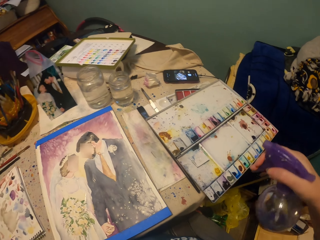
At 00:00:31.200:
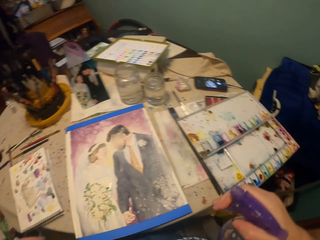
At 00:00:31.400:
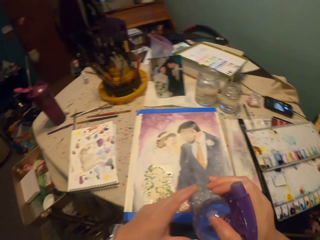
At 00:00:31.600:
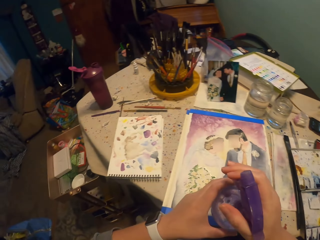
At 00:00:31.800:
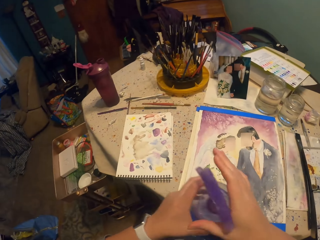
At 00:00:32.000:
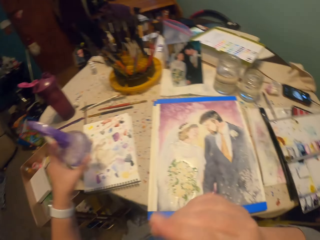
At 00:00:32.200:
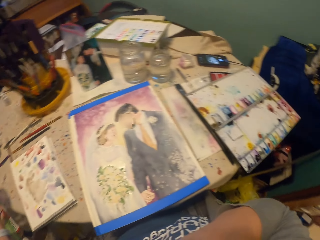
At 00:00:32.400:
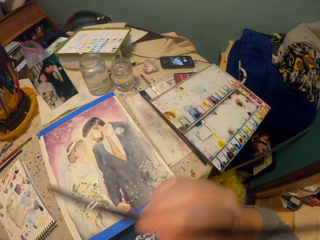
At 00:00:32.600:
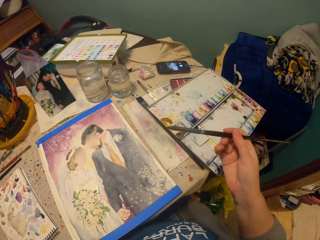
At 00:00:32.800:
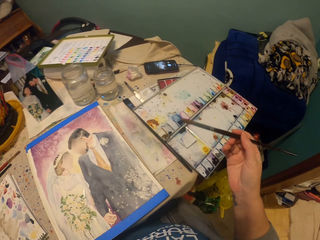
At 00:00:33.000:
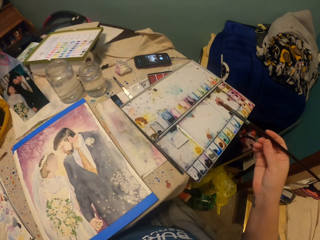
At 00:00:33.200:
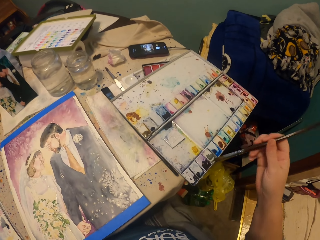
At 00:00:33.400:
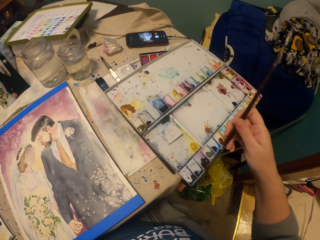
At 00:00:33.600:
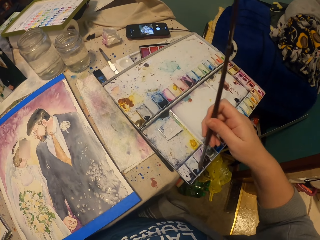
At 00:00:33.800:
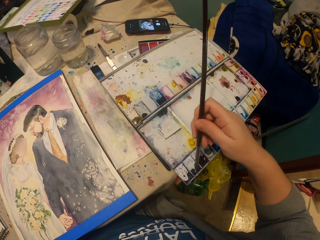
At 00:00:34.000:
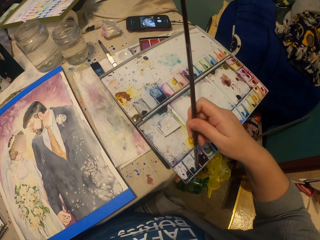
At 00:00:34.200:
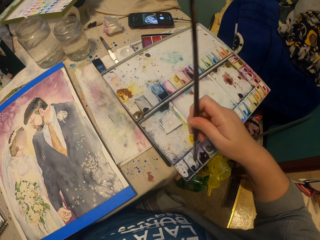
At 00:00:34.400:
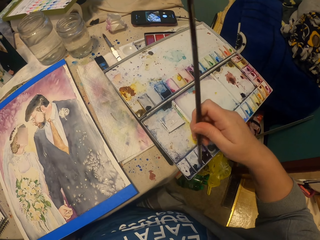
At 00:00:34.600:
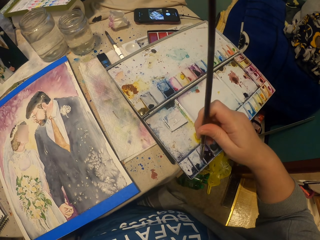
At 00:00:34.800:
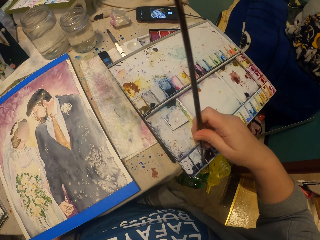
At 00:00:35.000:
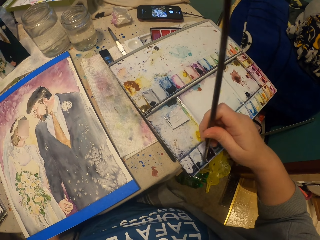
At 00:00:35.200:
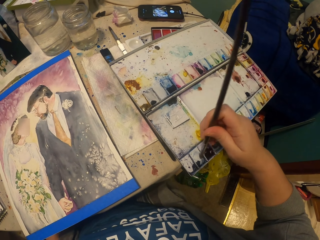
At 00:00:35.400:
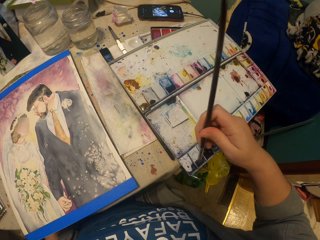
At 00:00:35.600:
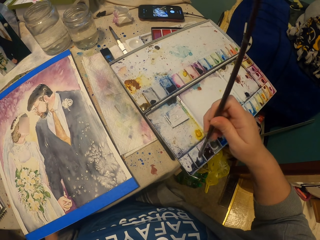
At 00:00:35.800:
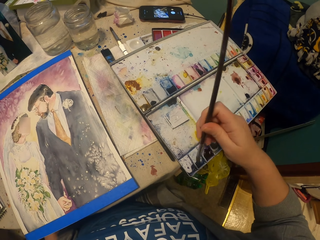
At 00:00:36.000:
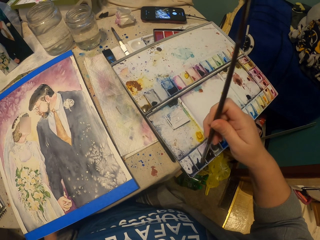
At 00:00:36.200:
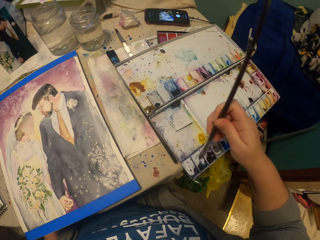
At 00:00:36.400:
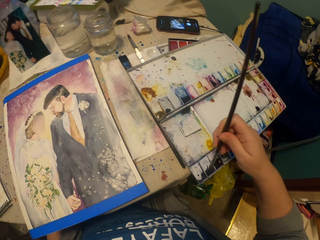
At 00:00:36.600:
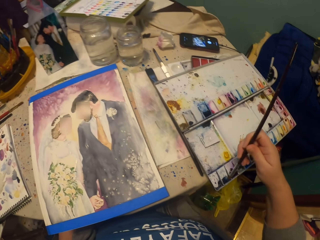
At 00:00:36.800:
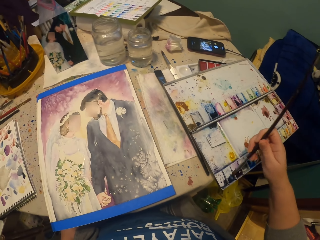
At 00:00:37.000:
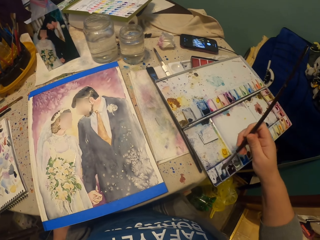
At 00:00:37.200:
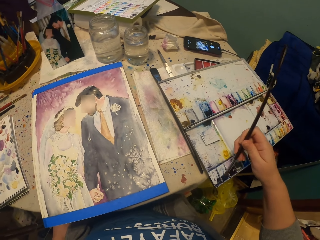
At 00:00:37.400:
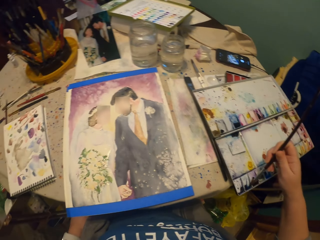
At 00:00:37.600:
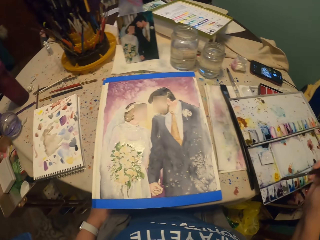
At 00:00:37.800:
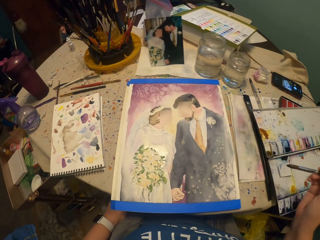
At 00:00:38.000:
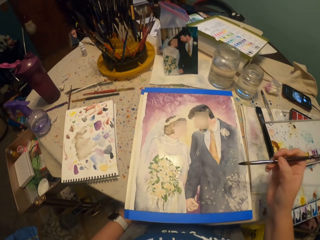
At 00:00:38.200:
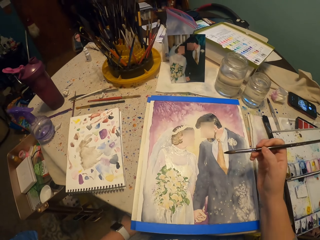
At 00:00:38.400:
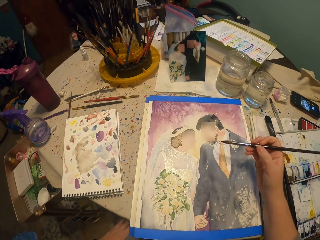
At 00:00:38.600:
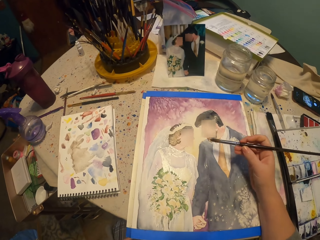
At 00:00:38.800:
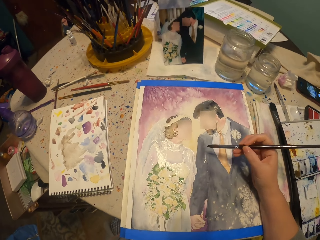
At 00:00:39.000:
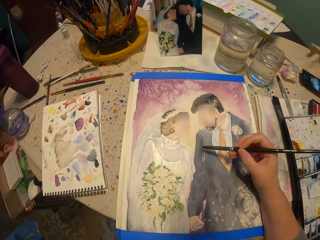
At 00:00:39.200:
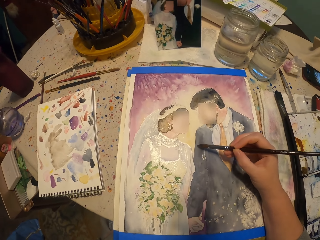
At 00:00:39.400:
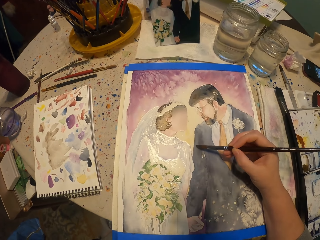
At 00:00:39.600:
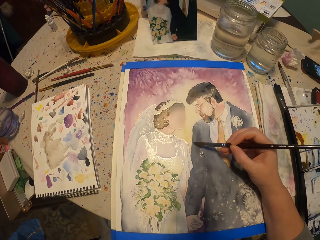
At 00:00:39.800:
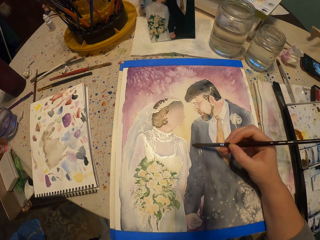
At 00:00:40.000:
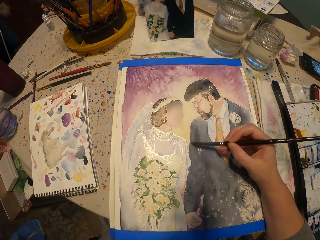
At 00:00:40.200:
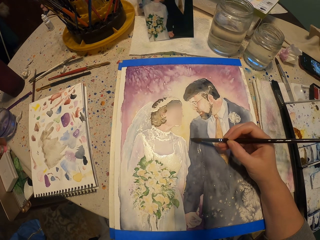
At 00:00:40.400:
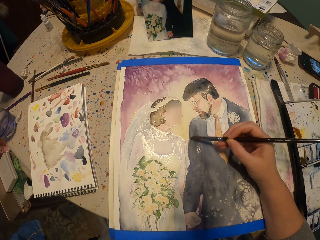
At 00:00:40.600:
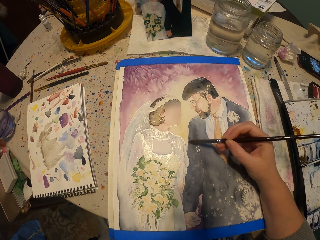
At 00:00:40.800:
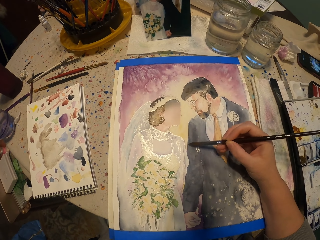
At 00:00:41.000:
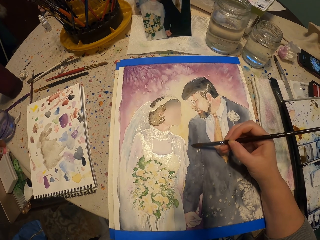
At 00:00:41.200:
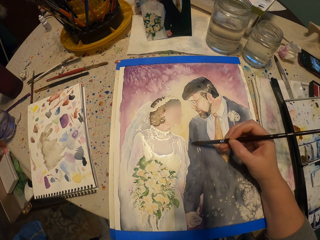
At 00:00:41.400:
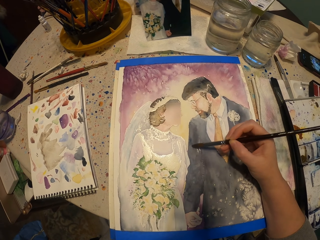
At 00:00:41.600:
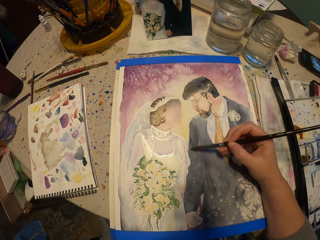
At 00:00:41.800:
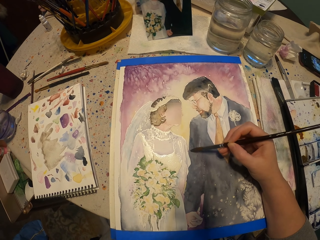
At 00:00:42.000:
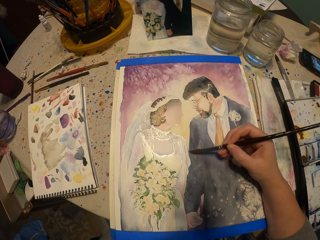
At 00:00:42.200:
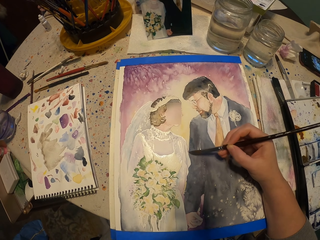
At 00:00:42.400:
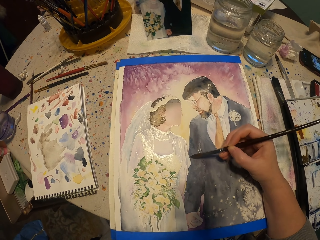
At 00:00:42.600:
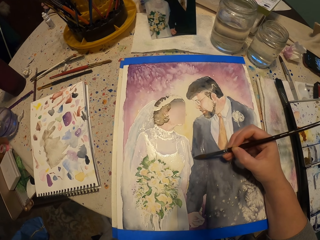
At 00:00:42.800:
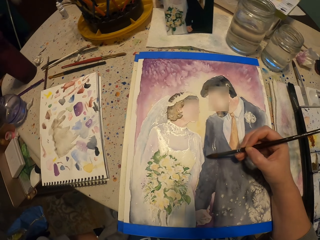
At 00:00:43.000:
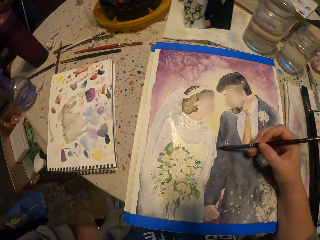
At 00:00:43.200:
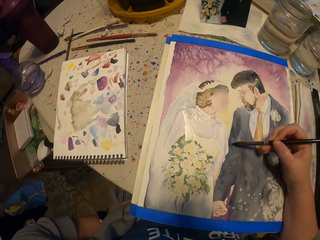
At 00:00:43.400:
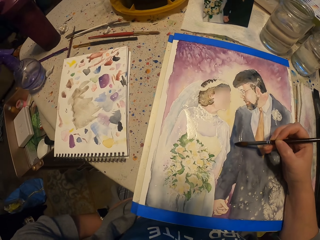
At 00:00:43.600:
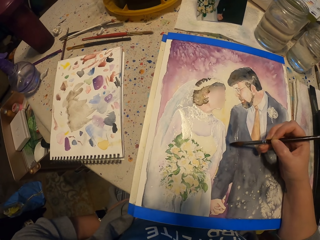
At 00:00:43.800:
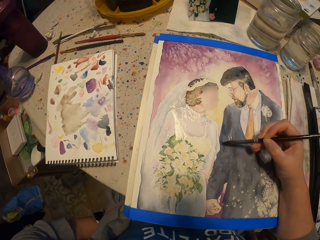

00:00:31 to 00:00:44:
The camera wearer puts the bottle of the colored water down on the table. They pick up the brush from the table. They dip the paint brush in the color art. They apply the paint on the picture.

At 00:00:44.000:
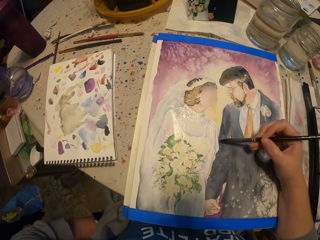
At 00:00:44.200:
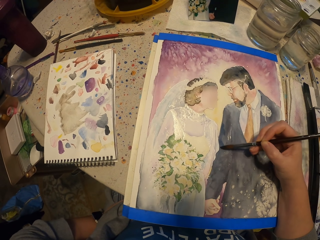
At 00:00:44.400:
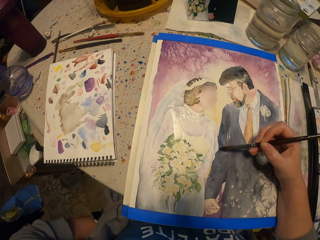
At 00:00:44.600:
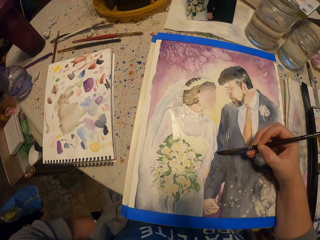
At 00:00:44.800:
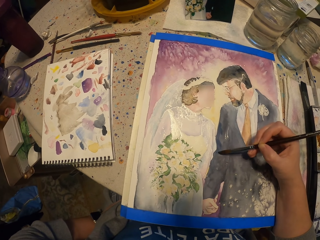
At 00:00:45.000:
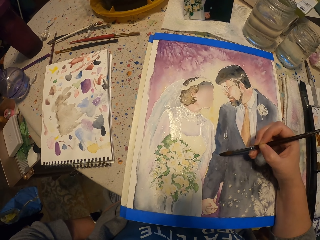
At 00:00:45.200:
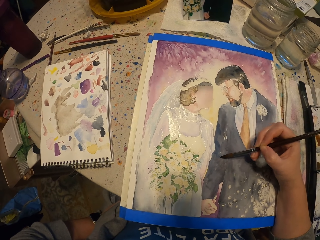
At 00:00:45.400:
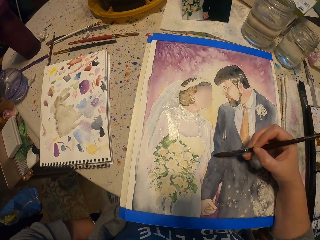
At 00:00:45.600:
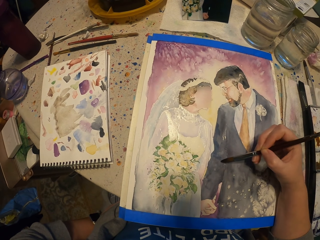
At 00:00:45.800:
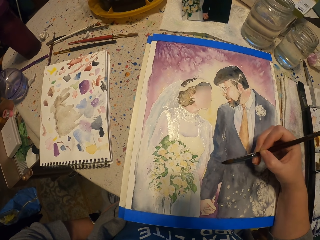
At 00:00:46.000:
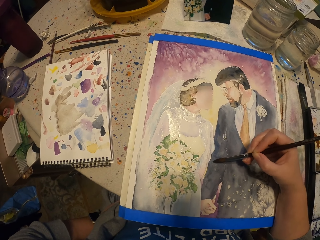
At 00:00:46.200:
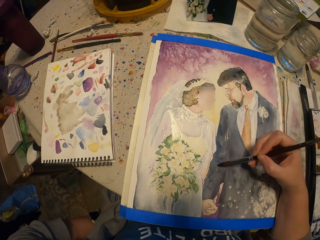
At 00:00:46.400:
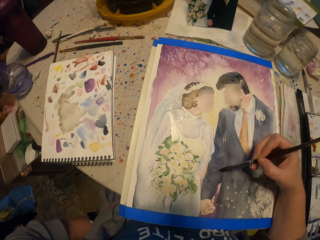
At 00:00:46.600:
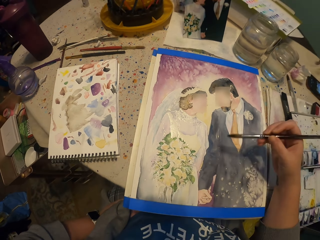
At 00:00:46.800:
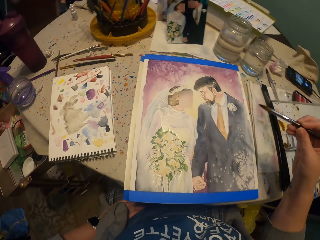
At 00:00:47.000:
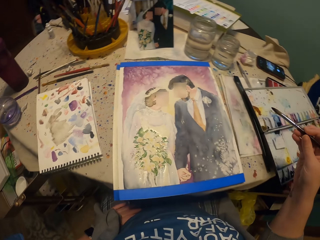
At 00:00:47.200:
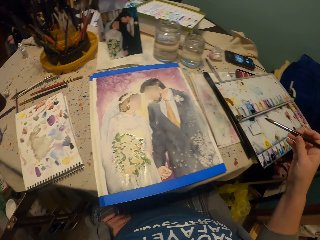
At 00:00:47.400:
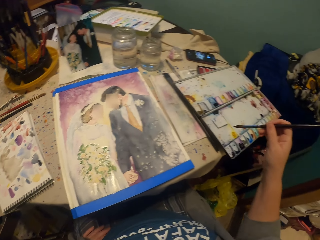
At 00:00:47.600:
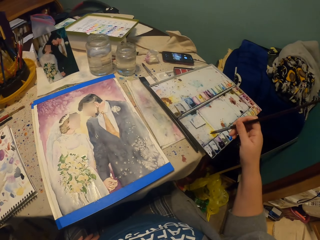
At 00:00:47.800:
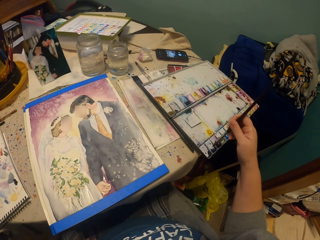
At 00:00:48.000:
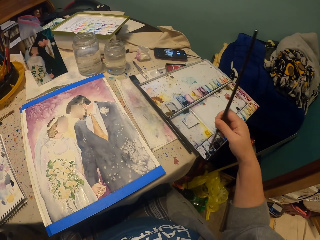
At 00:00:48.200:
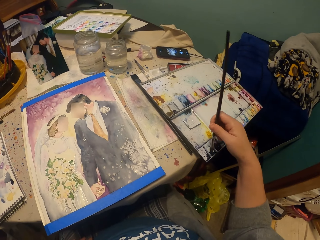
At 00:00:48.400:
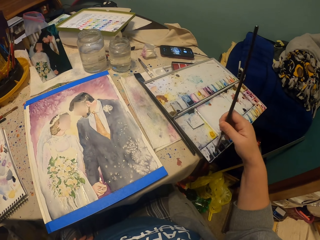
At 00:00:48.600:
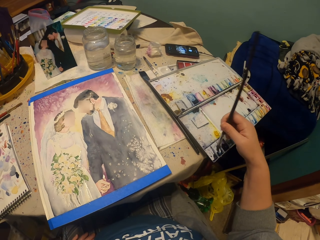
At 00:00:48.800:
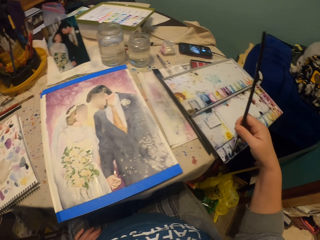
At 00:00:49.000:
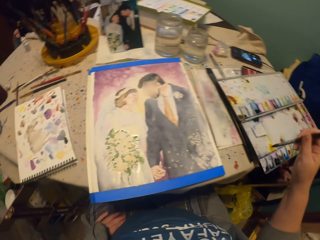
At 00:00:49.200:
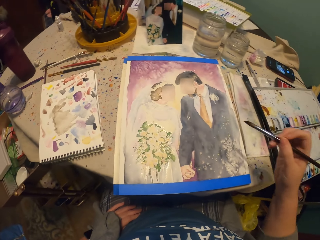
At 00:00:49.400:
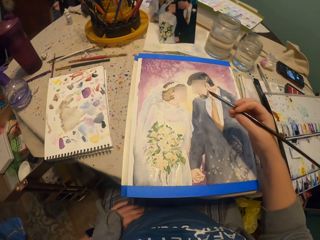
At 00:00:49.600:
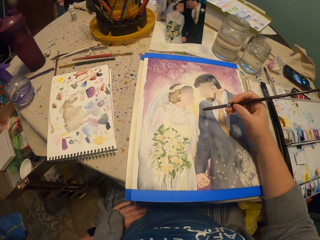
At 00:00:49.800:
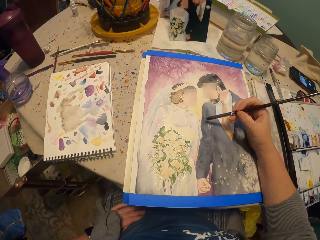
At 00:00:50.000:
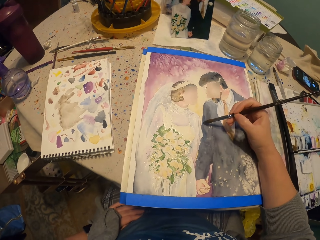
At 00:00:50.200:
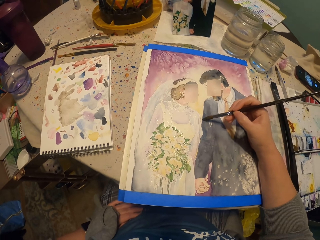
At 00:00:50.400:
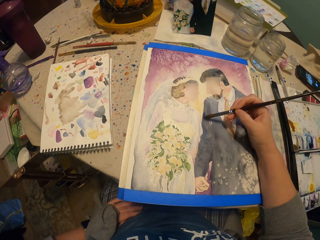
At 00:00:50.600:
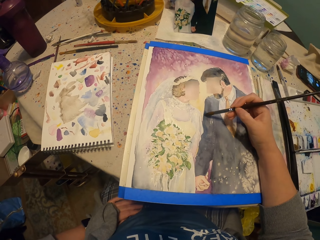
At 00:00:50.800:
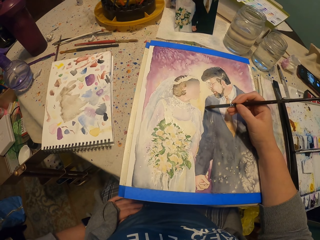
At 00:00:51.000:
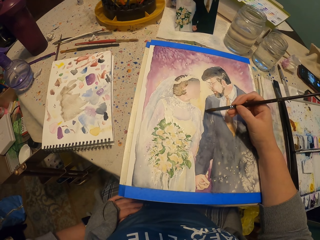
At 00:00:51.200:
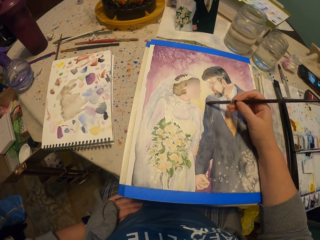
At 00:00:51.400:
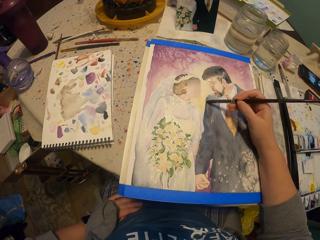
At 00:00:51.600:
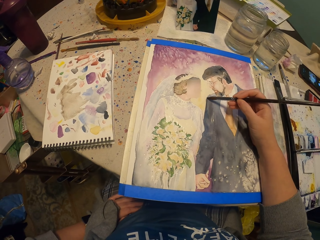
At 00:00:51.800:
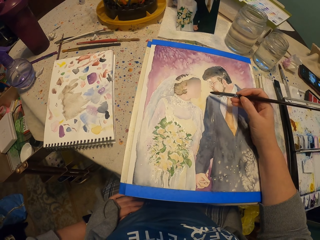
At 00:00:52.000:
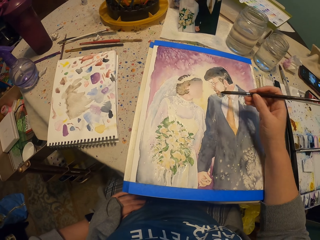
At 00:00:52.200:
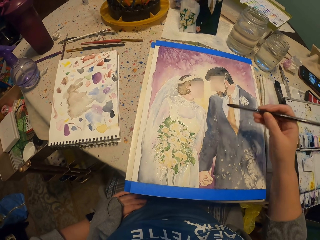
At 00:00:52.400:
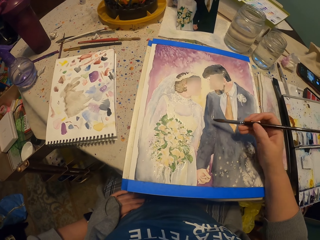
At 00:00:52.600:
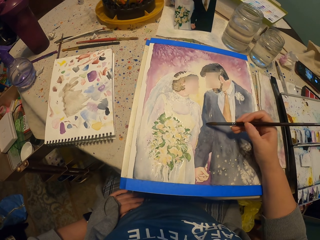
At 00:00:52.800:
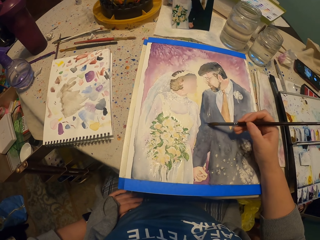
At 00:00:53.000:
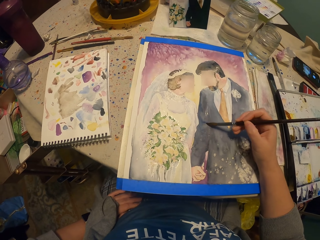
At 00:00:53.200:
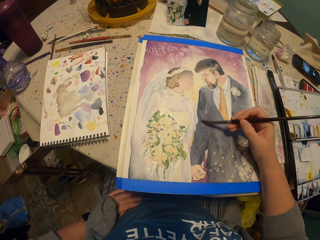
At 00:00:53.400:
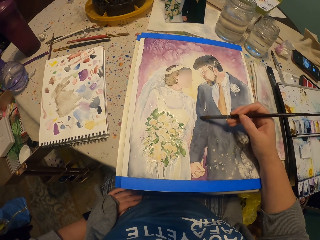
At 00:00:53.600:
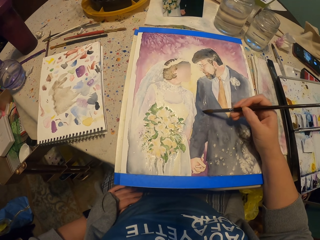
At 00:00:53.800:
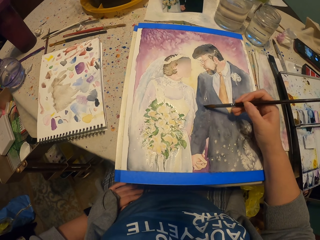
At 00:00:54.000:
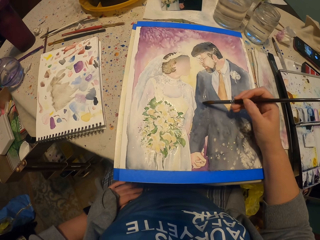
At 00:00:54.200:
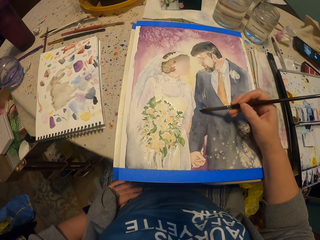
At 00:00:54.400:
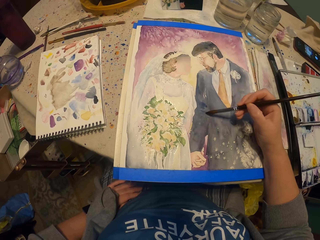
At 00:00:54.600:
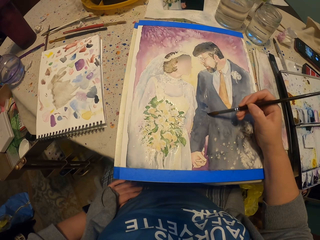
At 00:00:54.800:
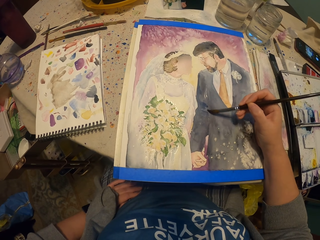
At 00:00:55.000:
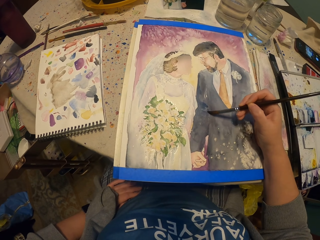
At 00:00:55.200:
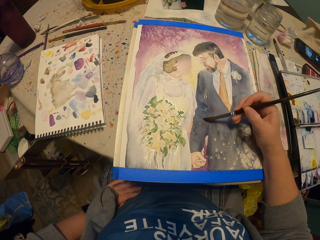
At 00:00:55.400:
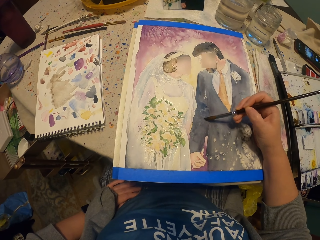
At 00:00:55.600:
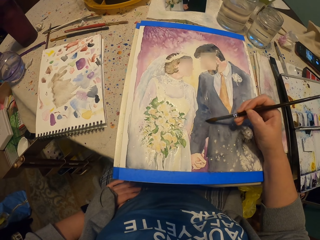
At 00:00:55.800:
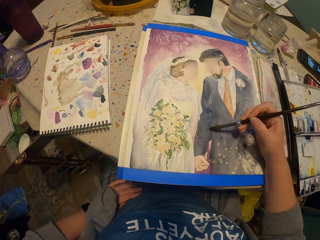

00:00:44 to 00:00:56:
The camera wearer dips the paint brush in the color art. They apply the paint on the picture.
